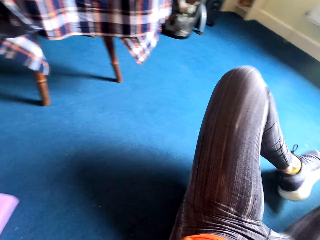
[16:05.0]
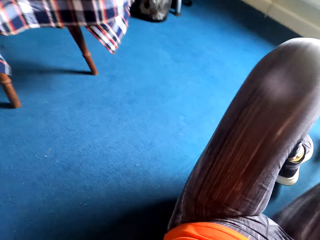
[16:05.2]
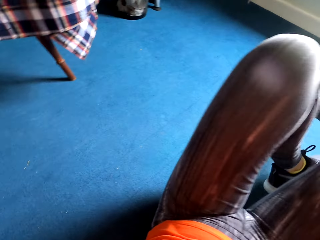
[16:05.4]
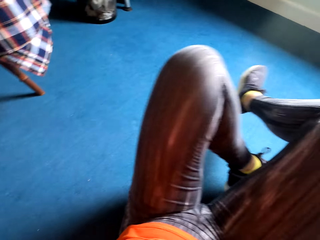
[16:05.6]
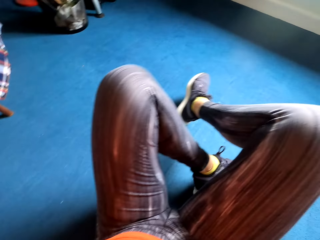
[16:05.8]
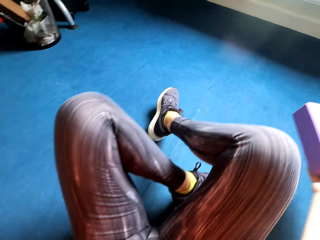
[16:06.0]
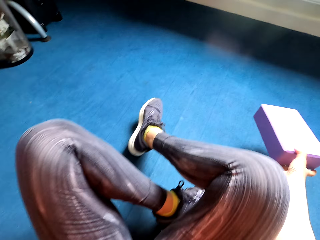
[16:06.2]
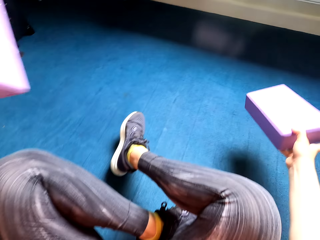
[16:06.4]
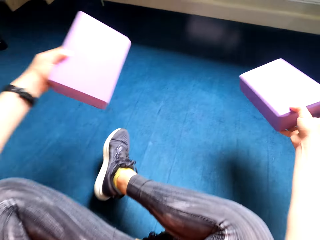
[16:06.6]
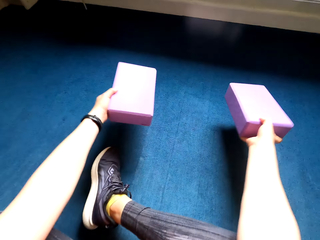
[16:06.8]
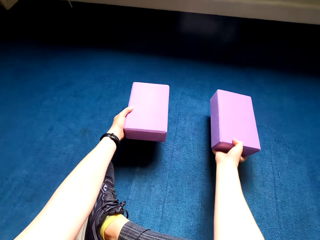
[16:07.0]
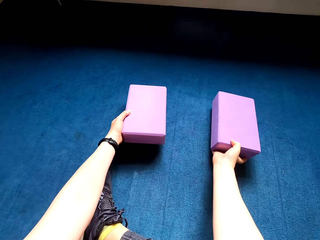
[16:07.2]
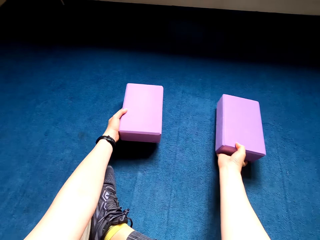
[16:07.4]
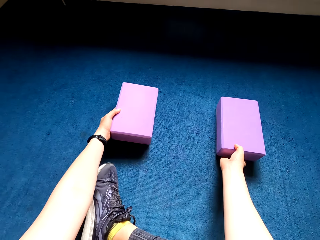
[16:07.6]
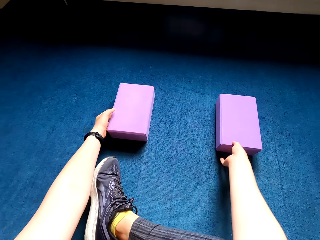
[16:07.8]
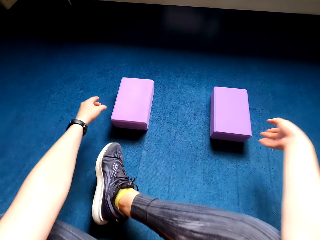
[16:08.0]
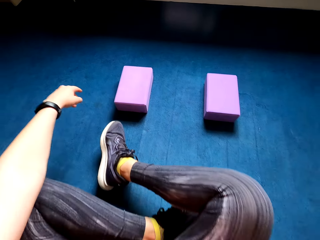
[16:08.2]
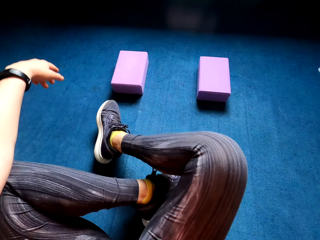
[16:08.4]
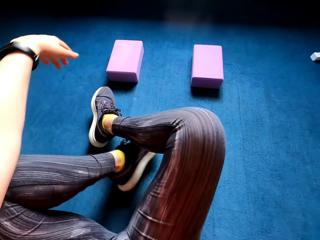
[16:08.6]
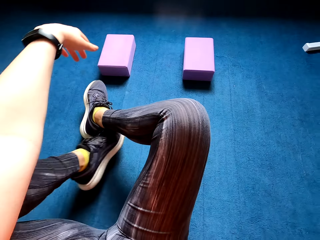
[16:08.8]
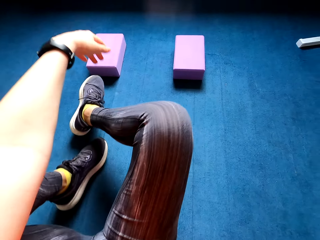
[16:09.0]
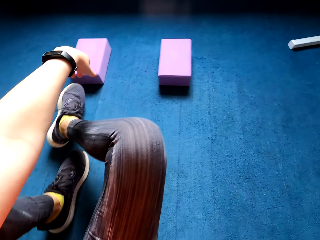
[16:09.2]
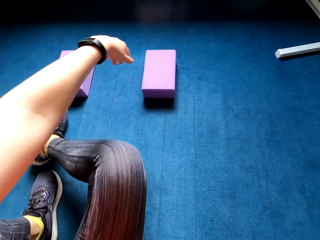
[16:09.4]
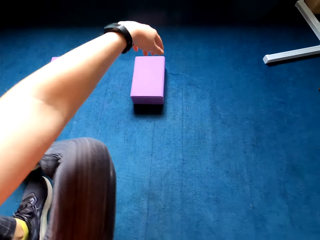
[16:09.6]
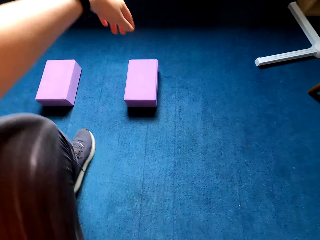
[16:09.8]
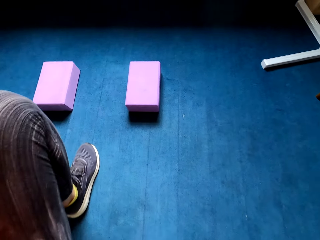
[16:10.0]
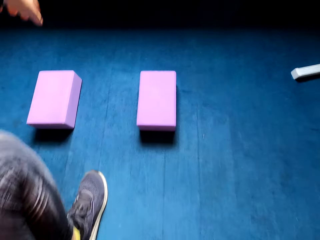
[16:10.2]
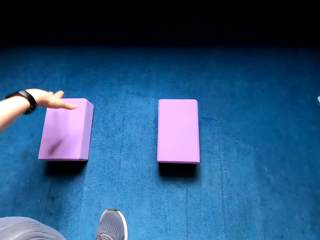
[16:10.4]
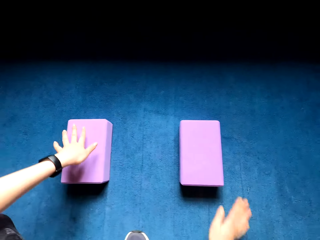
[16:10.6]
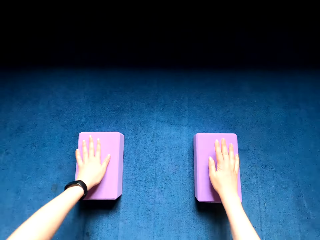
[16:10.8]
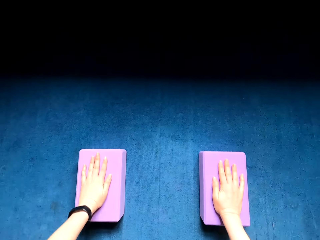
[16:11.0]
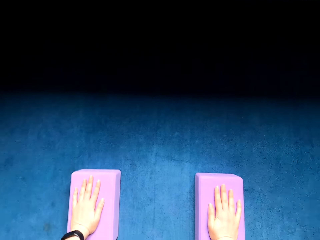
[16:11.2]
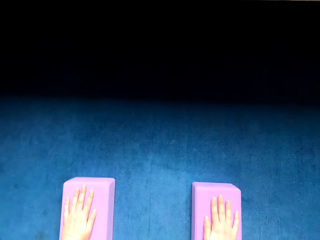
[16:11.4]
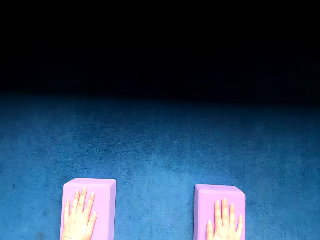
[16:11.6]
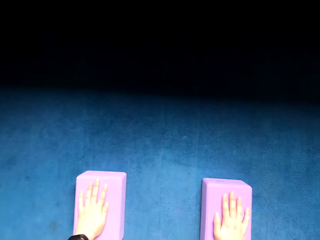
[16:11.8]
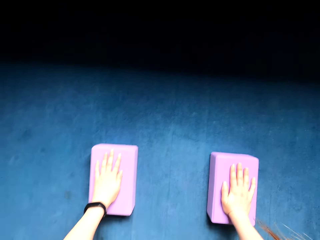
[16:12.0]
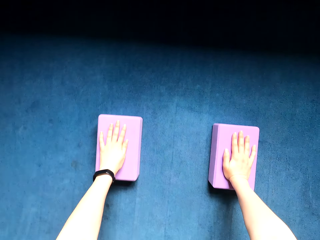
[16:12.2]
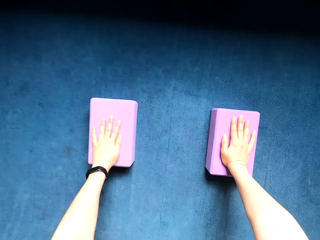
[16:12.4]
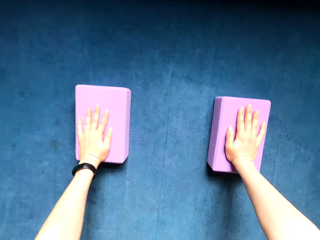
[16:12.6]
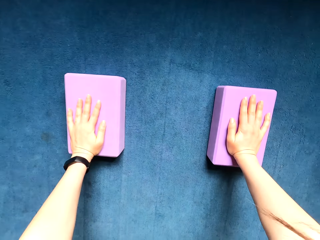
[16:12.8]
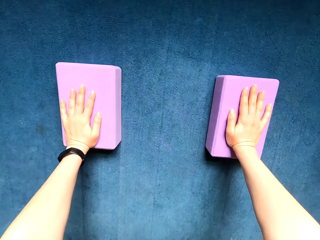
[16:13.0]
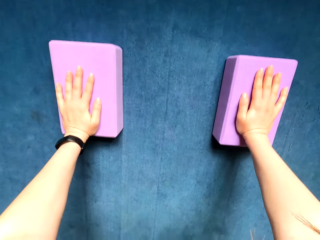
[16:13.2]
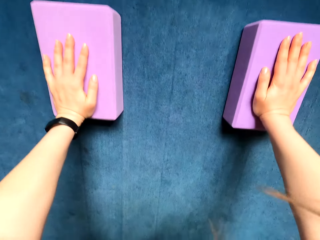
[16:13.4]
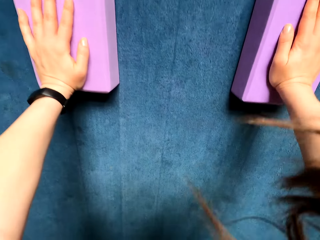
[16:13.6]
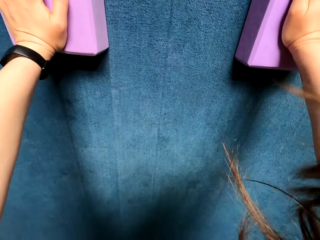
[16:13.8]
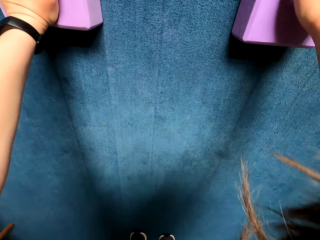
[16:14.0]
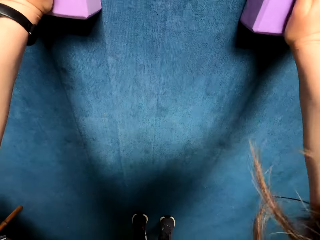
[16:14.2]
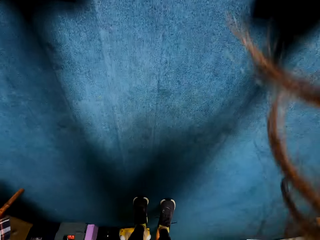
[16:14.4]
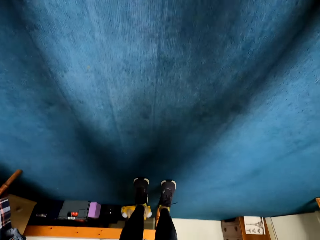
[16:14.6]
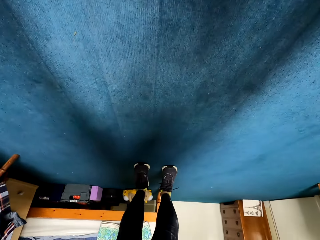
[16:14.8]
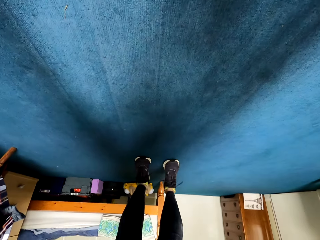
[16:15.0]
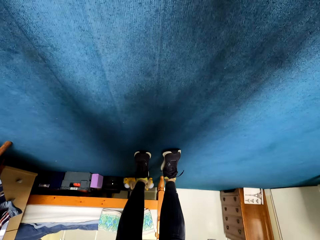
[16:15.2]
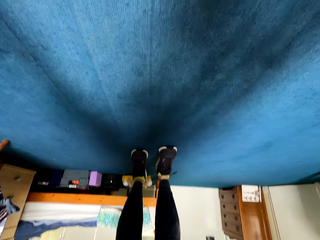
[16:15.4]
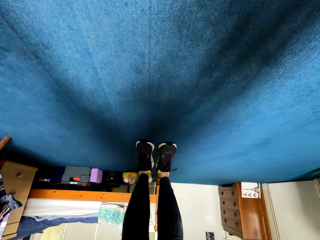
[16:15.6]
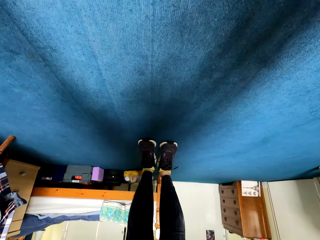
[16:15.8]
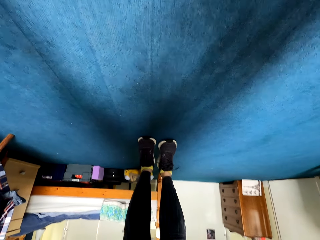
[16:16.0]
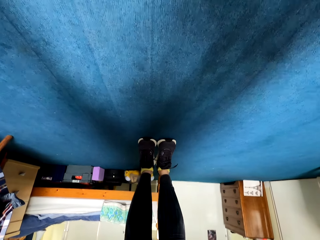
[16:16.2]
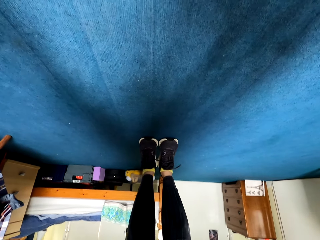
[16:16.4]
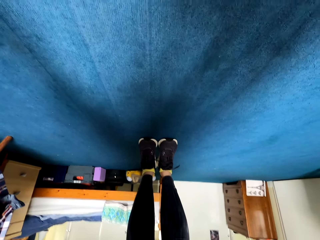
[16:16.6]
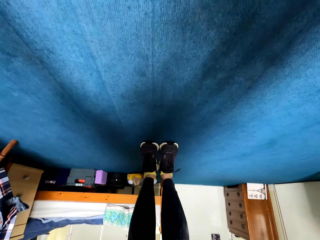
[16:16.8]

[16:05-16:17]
The camera wearer places the blocks or sponges on the floor. She stands up from the floor. She holds the blocks with her hands. She puts her hands on top of the sponges. She does press-ups.

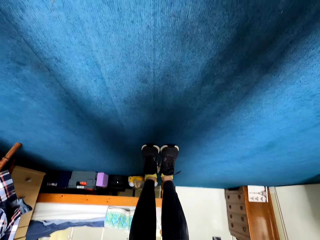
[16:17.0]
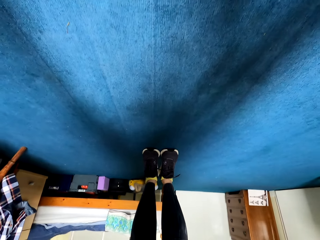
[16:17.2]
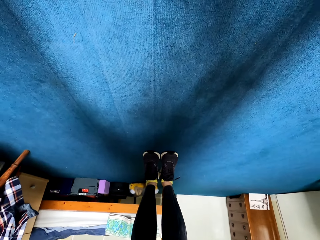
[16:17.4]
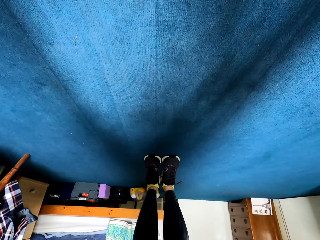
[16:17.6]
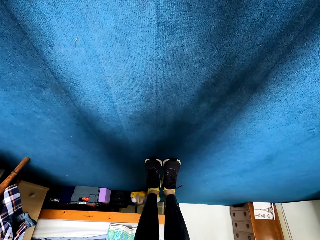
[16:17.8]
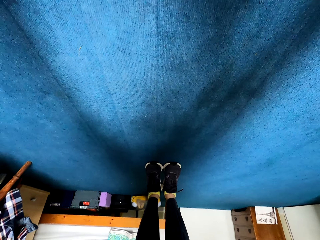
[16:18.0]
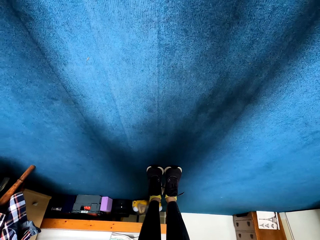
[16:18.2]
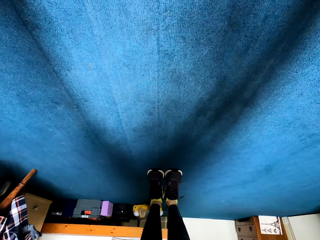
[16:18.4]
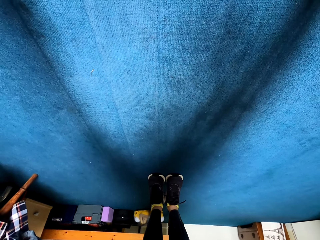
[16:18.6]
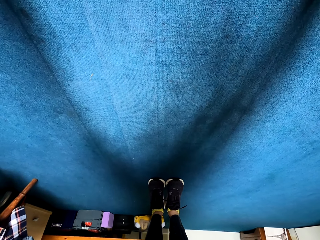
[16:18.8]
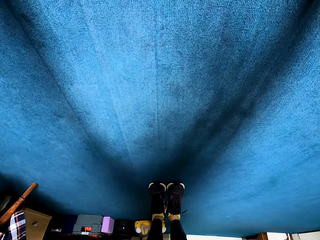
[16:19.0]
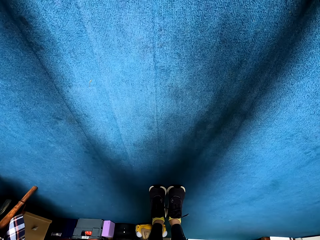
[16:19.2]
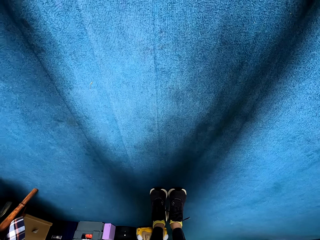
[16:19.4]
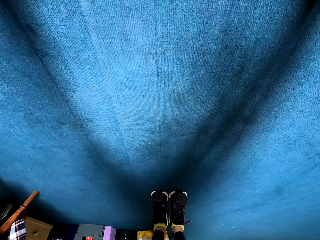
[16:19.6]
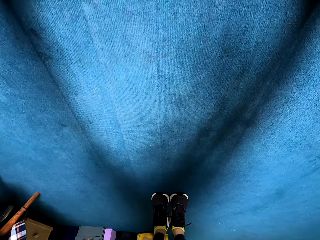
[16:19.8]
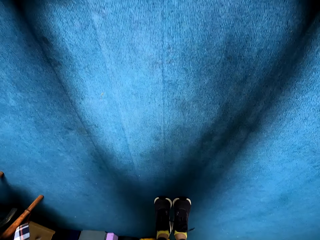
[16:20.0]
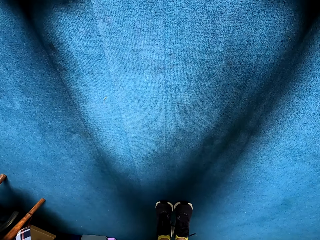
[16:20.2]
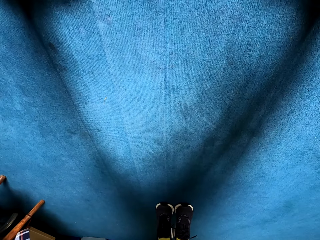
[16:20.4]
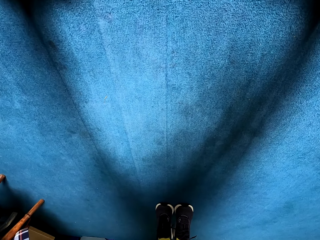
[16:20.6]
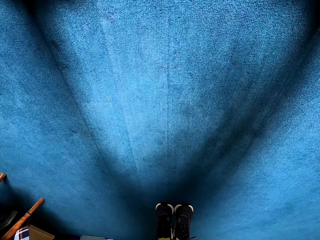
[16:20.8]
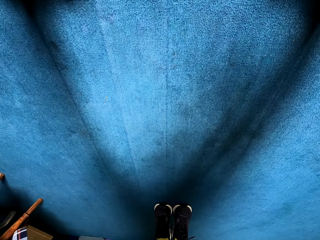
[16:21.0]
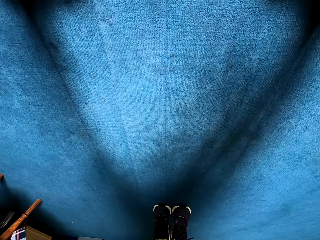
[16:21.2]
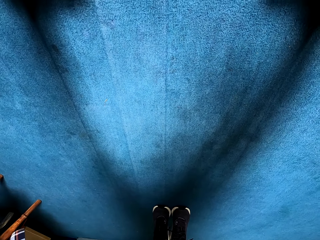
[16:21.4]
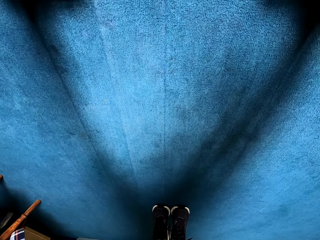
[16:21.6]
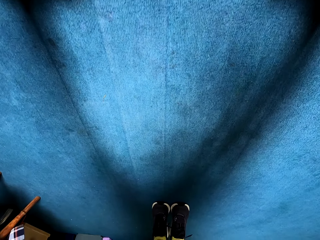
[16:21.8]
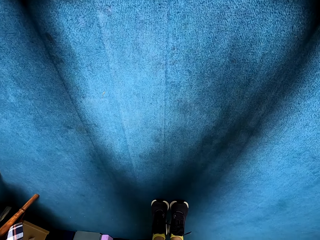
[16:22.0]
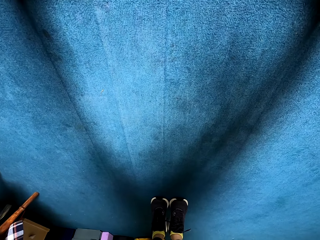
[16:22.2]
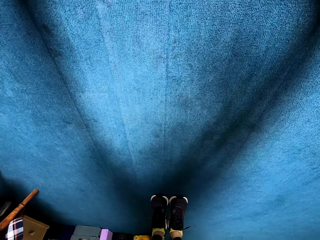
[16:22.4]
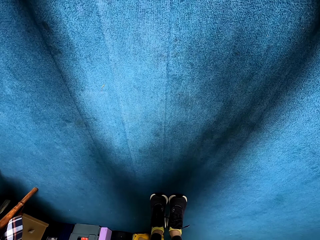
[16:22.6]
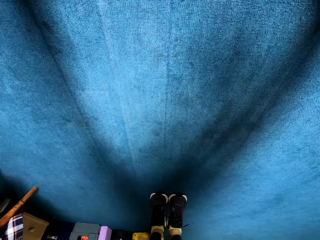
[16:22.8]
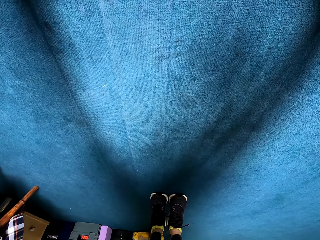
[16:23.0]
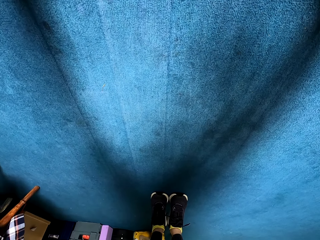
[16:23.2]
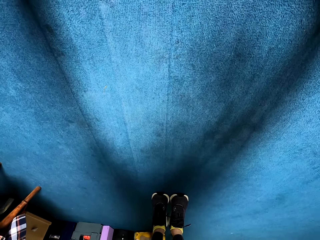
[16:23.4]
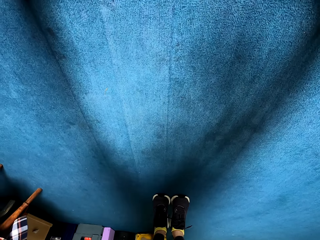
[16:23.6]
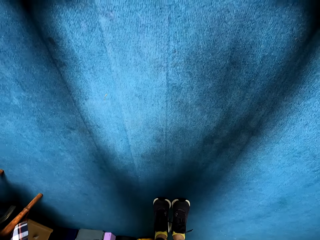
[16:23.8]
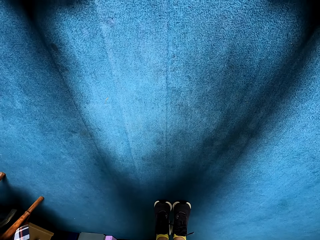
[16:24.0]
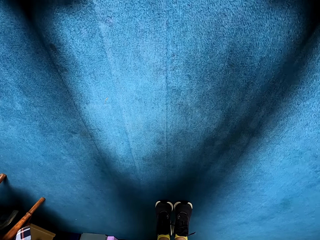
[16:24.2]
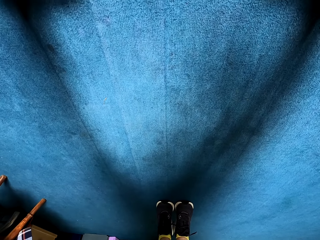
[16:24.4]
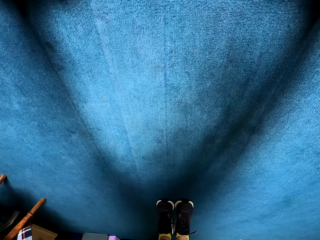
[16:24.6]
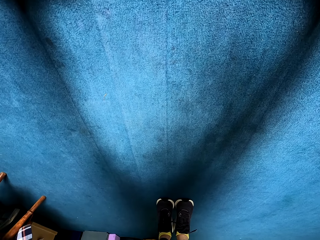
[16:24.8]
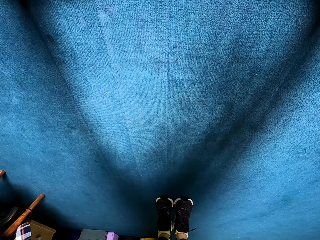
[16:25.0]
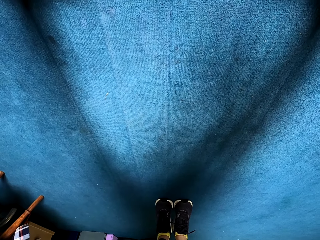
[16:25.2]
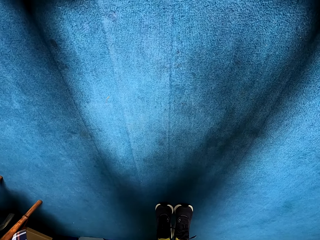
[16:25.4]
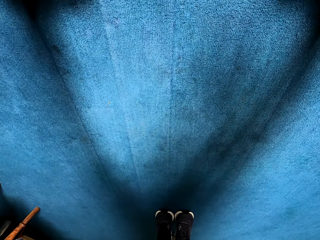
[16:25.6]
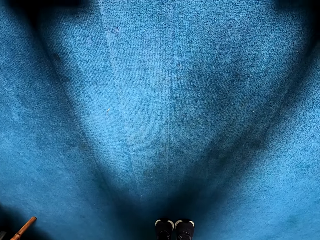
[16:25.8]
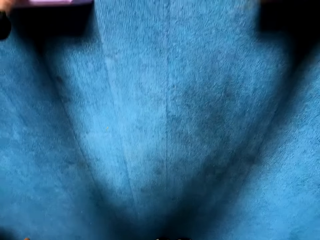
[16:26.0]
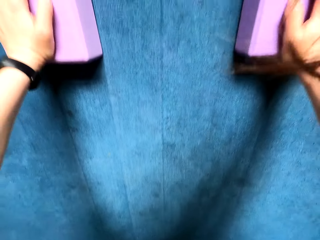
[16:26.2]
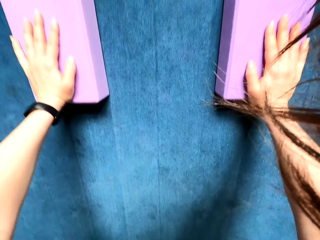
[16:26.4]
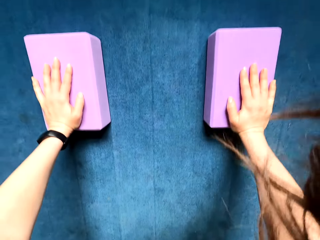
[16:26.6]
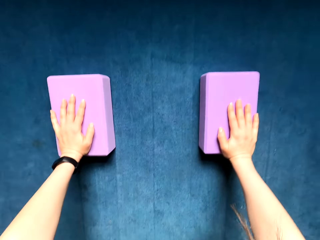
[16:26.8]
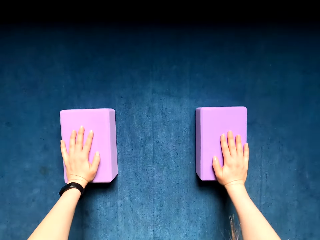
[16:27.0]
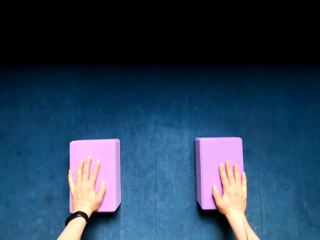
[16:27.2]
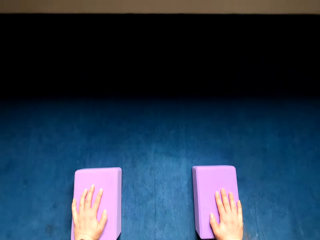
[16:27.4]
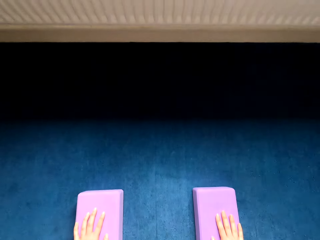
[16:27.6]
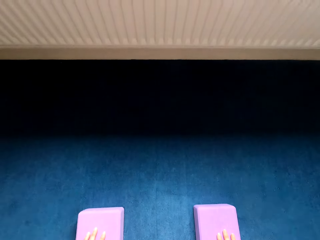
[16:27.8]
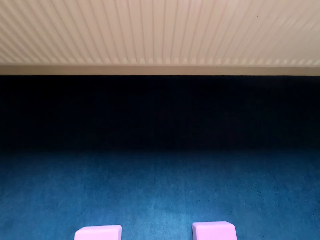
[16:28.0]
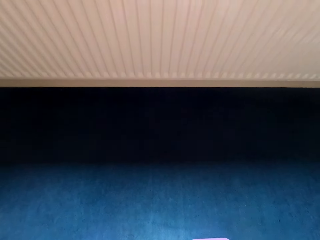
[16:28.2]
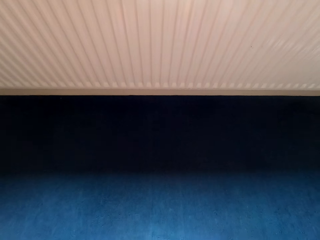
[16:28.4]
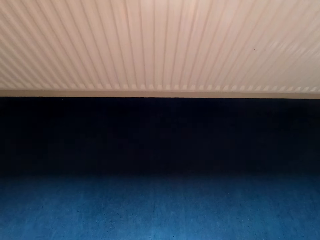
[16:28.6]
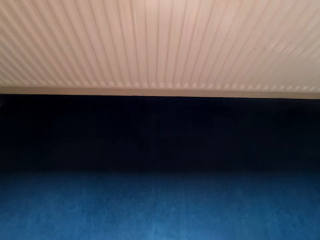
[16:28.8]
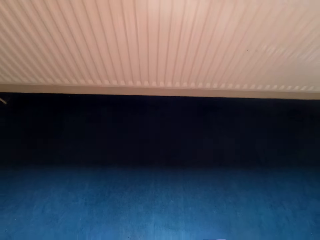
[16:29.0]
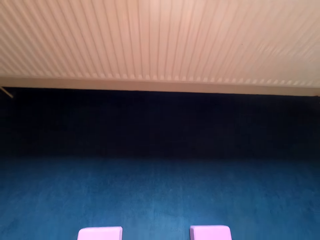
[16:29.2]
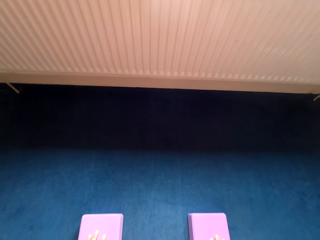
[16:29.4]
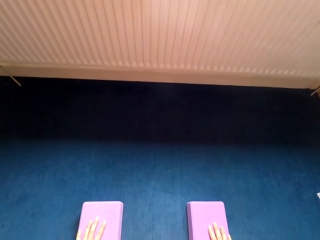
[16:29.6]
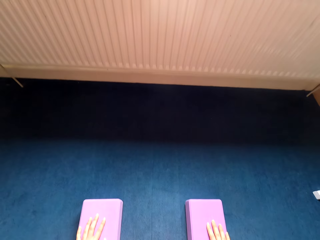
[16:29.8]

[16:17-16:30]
The camera wearer works out in the house.
